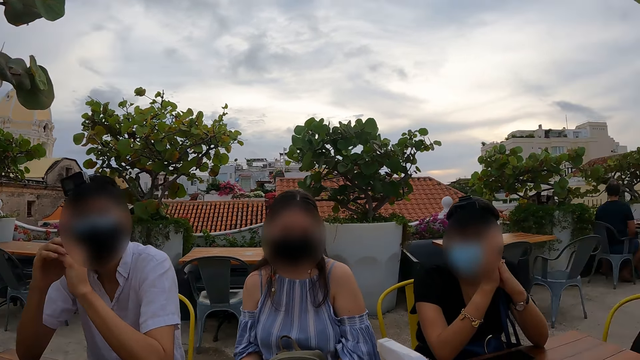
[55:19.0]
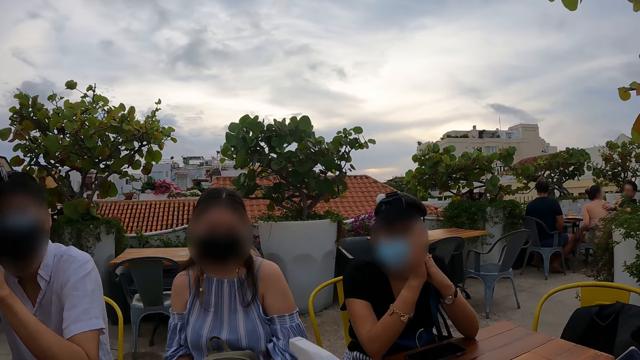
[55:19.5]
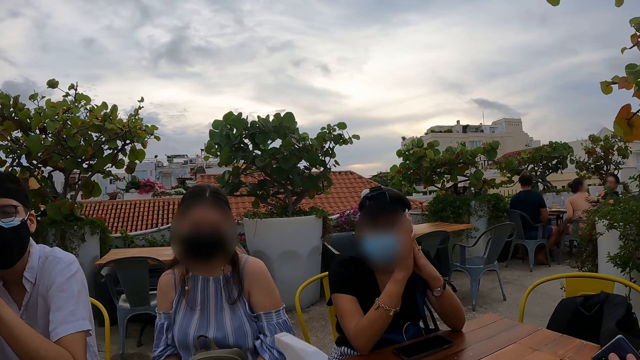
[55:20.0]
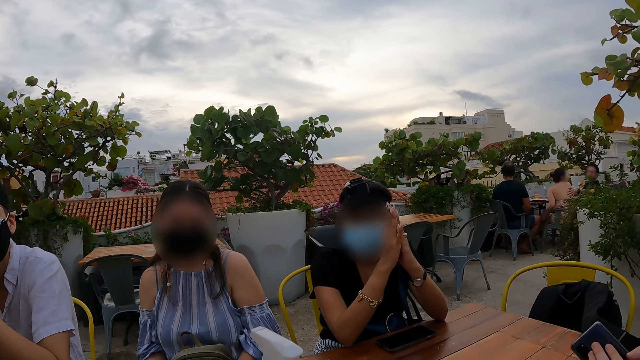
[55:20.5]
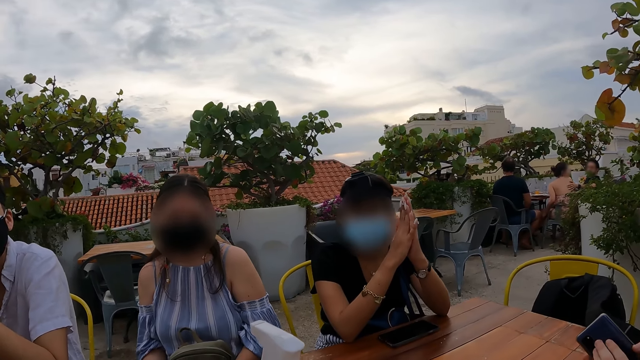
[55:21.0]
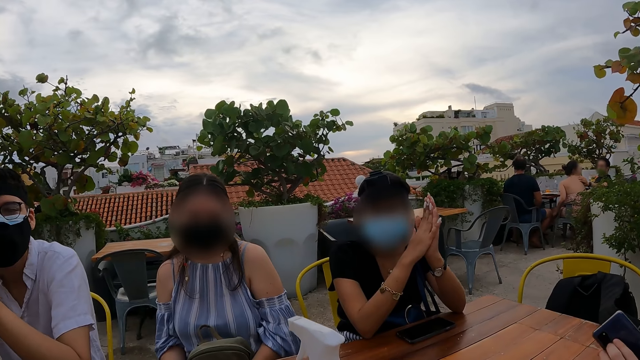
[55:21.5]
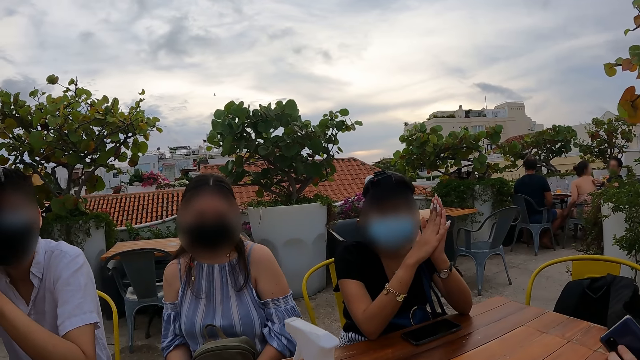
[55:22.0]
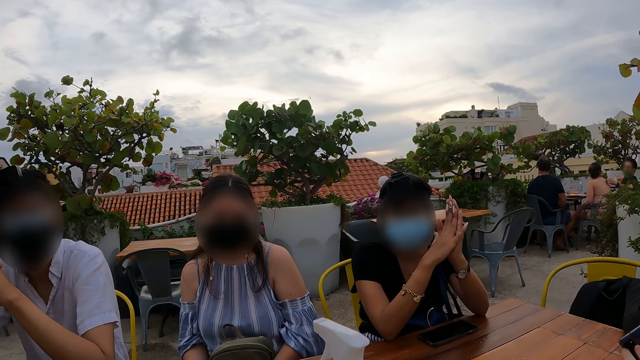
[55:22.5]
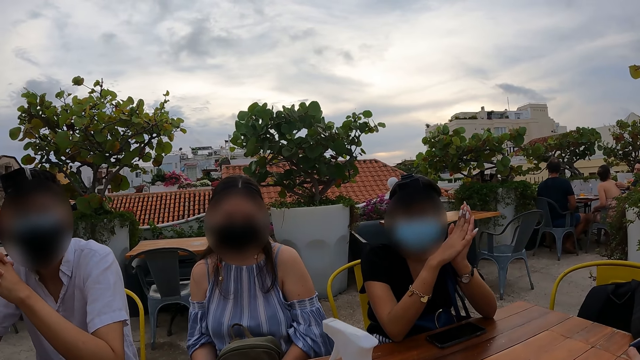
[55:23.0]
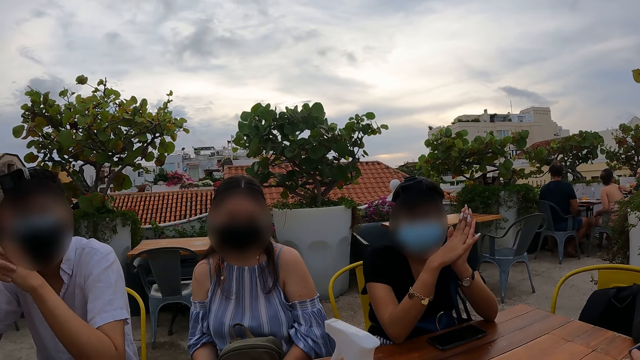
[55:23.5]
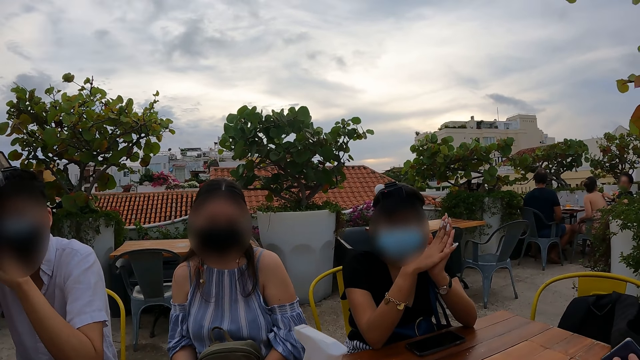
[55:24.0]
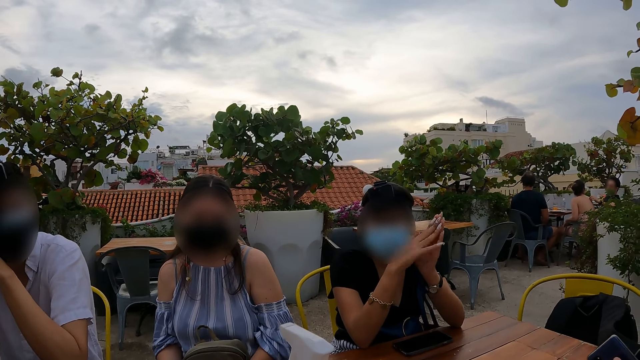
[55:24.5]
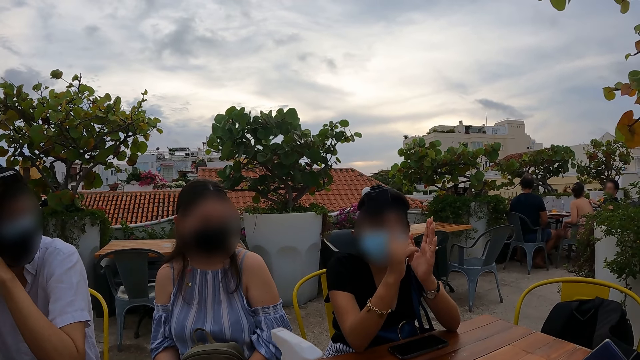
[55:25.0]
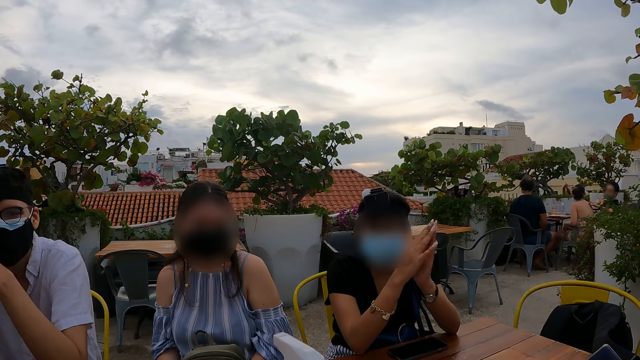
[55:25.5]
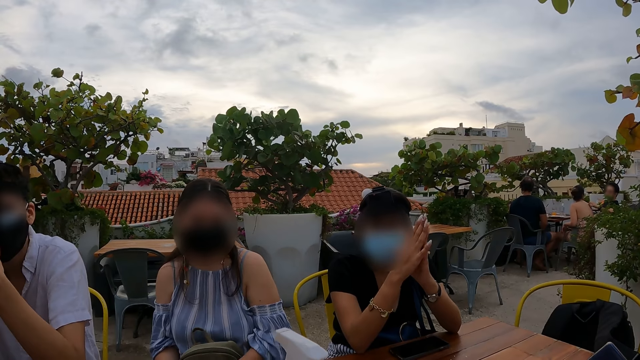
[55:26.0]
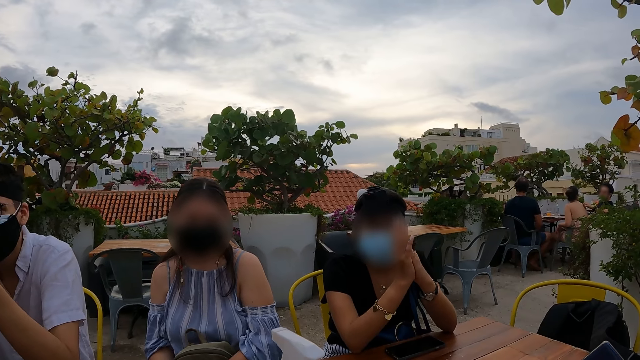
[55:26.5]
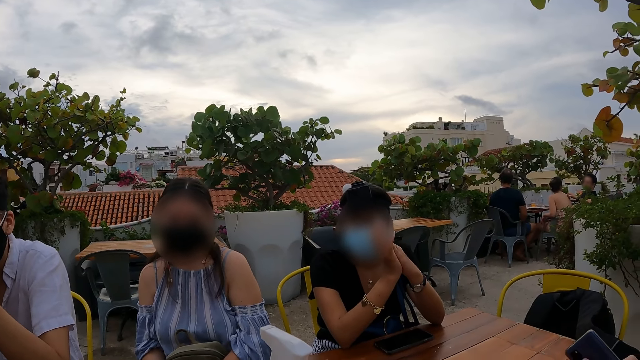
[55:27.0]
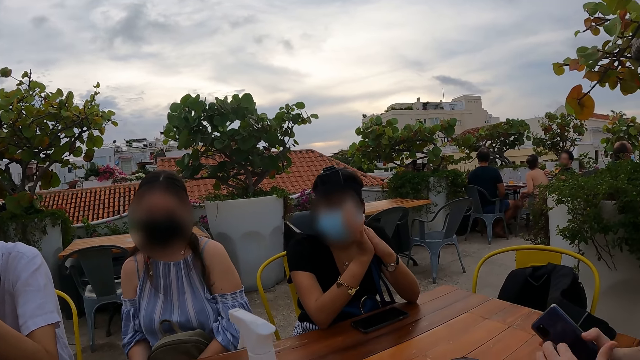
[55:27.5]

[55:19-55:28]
A woman uses gestures.

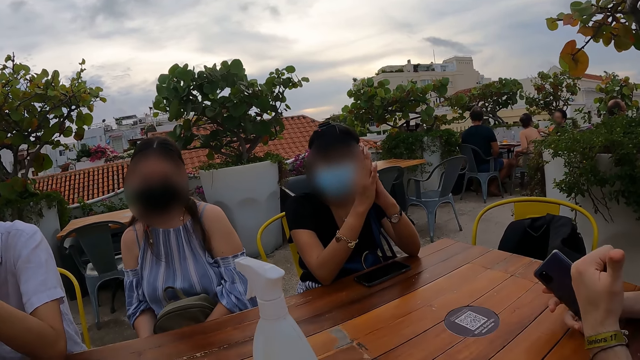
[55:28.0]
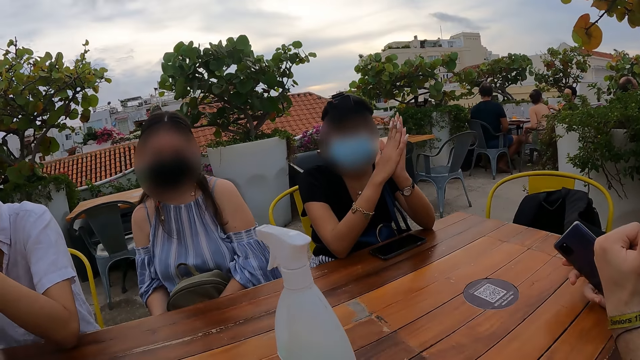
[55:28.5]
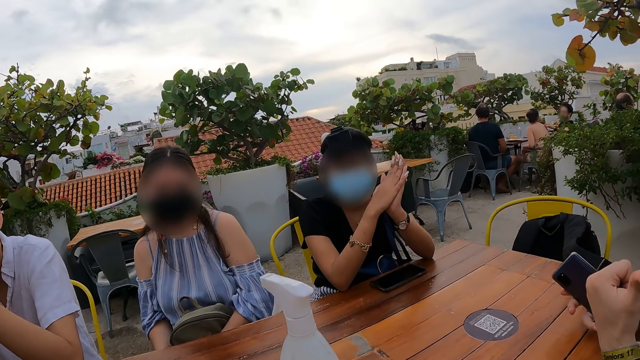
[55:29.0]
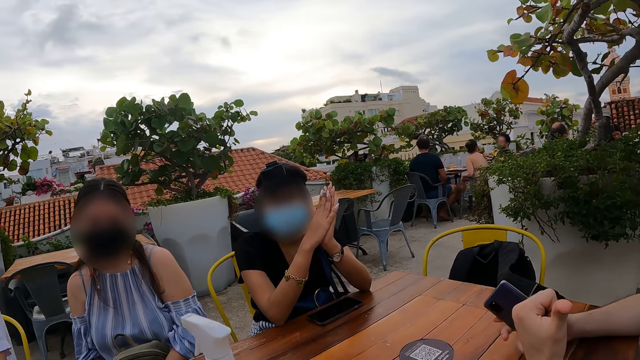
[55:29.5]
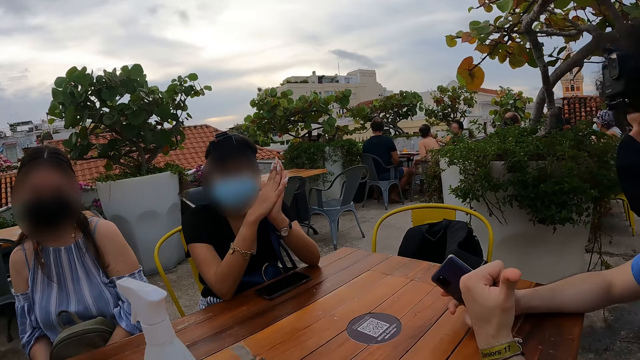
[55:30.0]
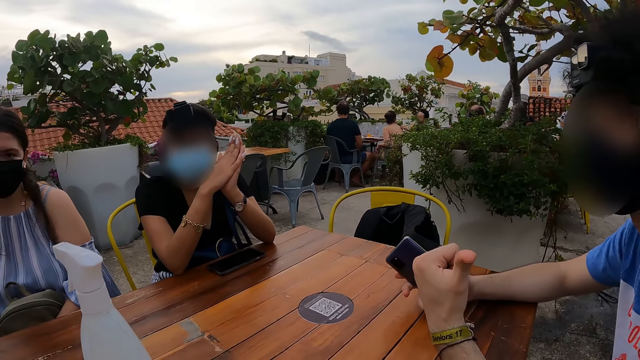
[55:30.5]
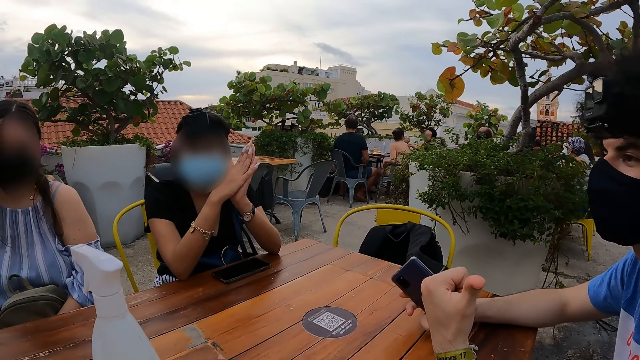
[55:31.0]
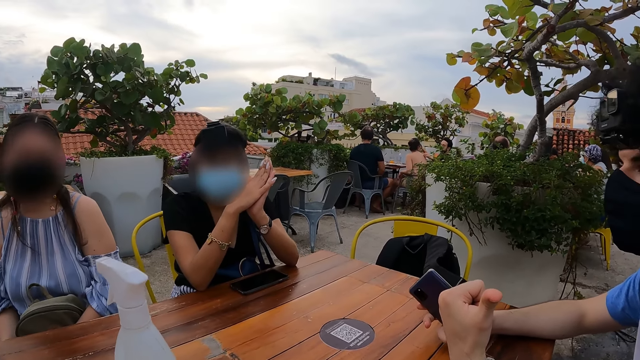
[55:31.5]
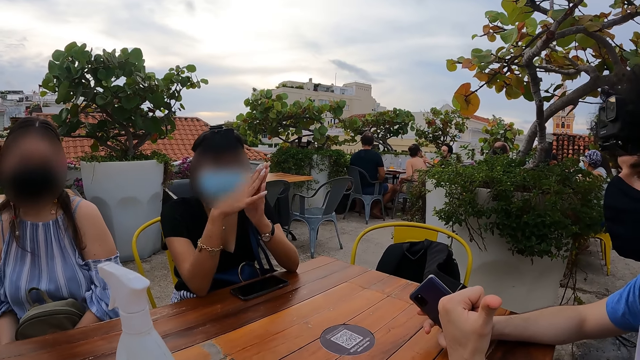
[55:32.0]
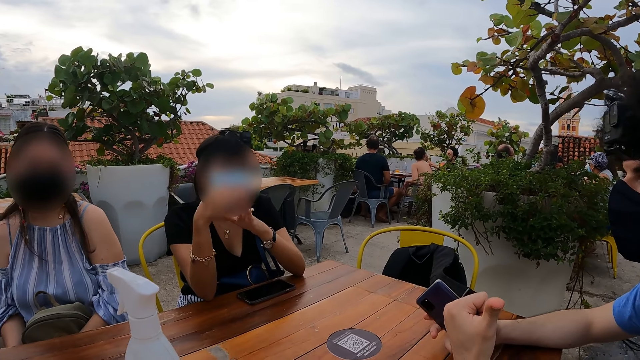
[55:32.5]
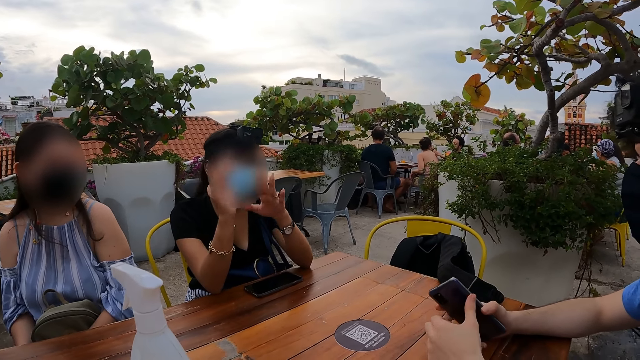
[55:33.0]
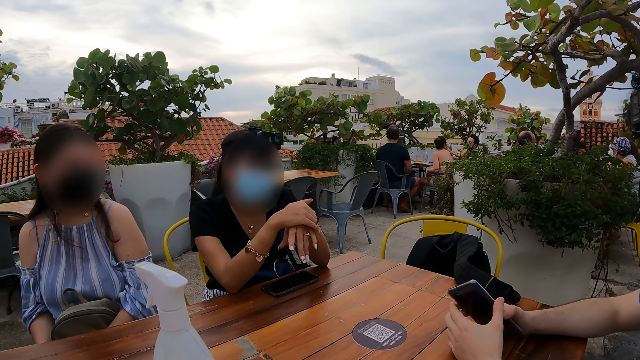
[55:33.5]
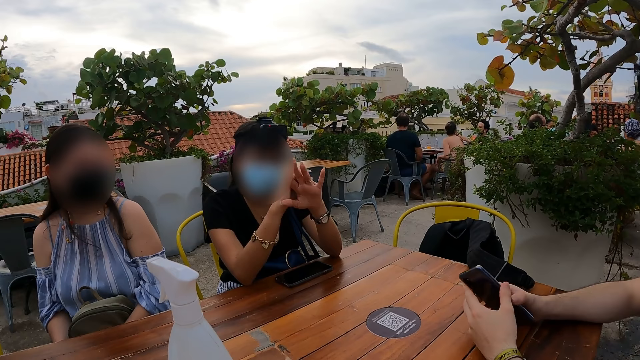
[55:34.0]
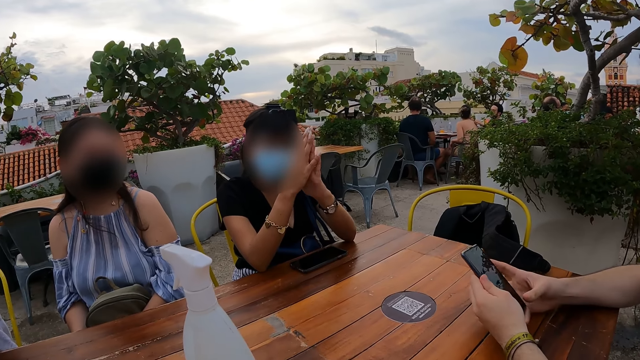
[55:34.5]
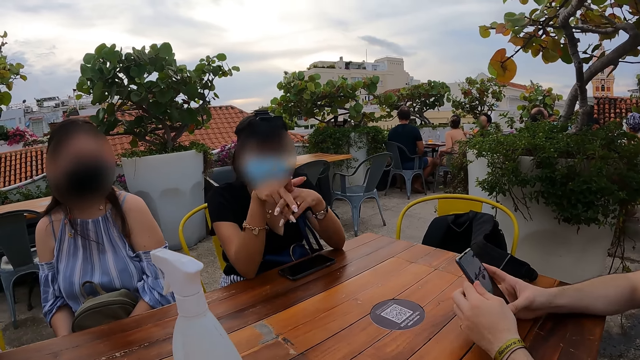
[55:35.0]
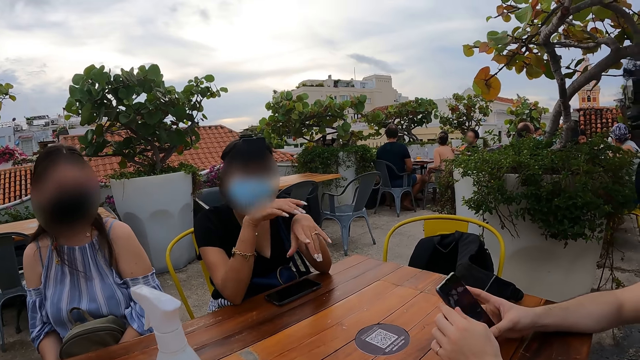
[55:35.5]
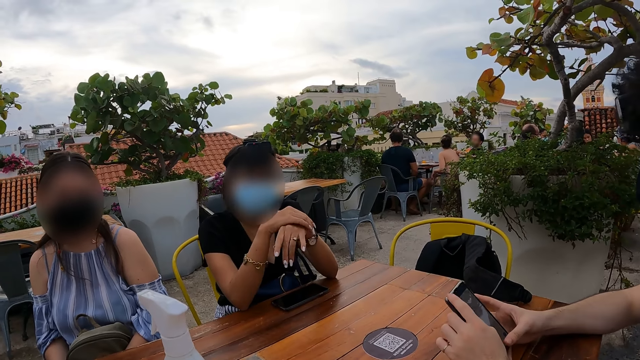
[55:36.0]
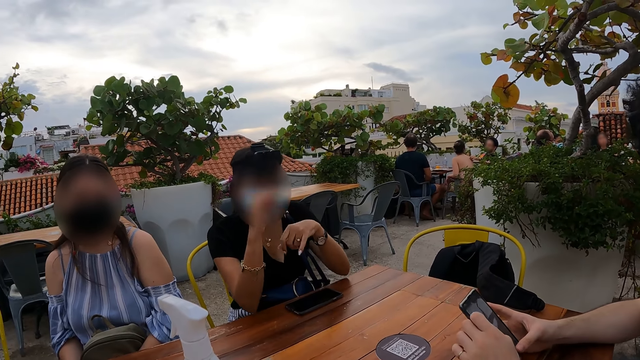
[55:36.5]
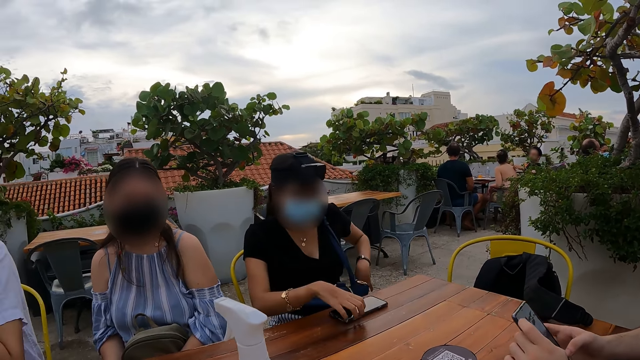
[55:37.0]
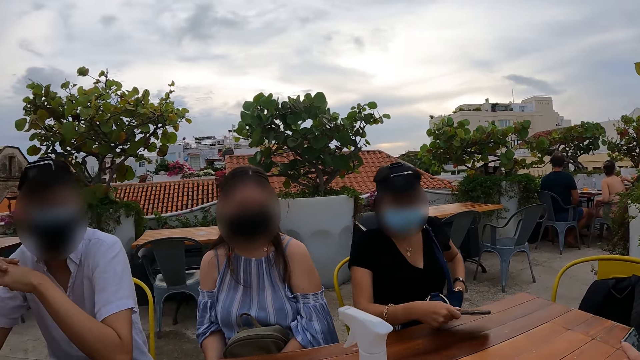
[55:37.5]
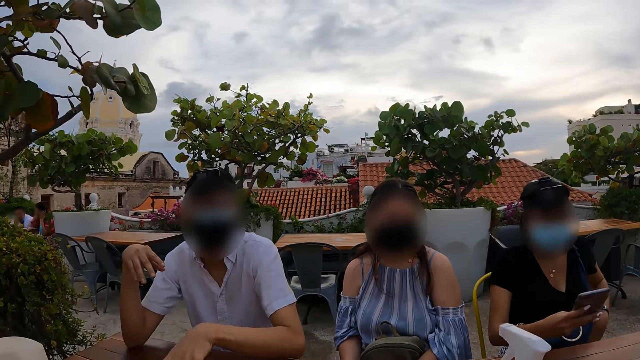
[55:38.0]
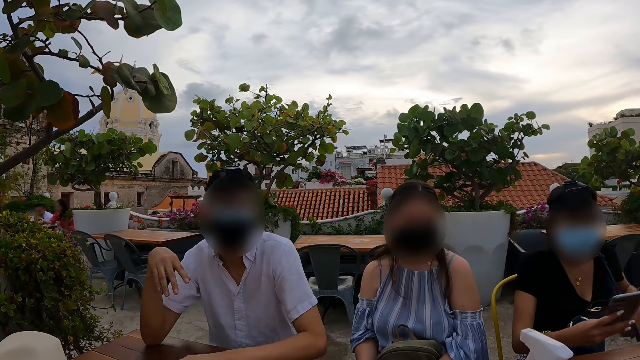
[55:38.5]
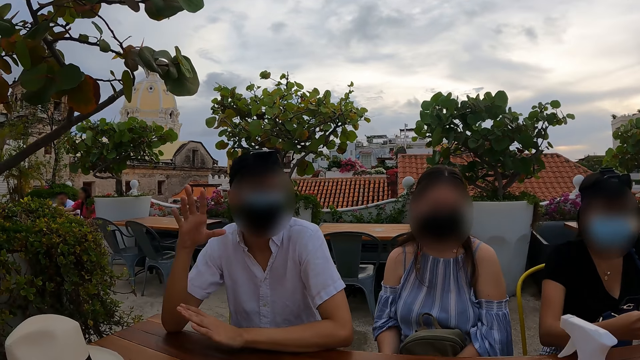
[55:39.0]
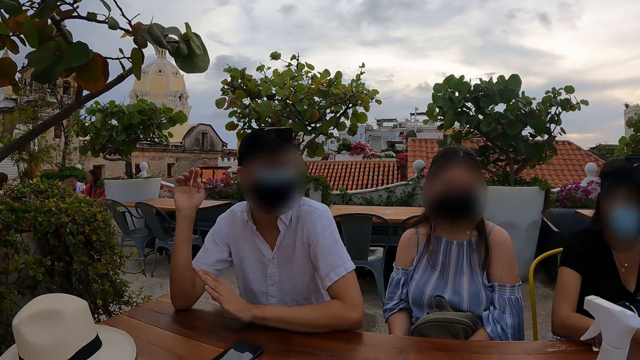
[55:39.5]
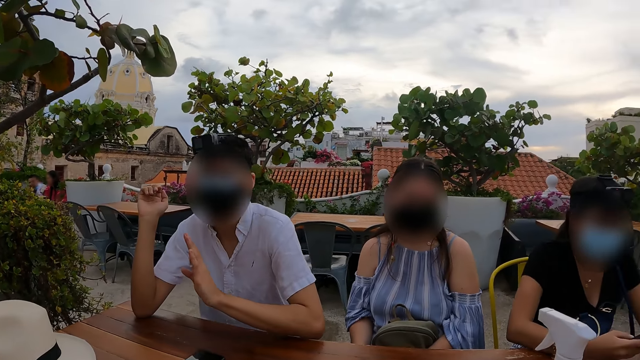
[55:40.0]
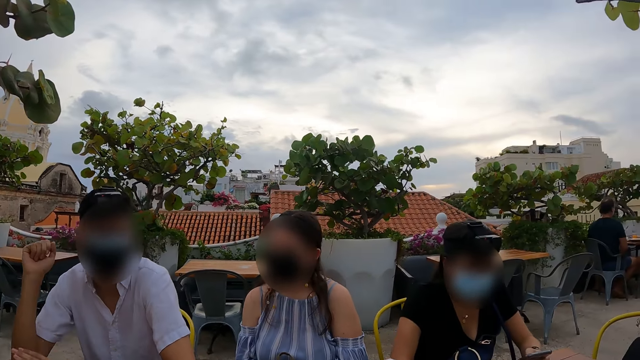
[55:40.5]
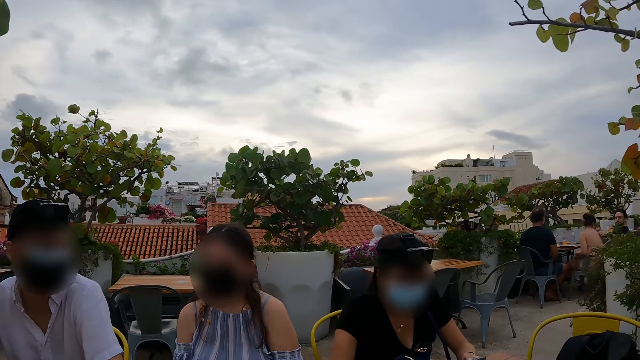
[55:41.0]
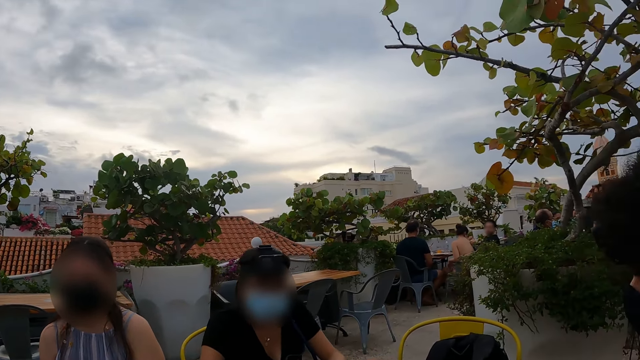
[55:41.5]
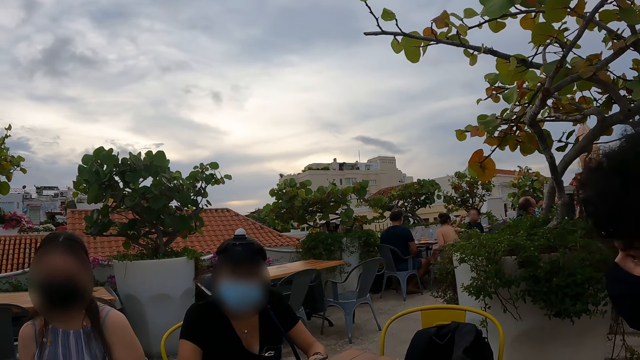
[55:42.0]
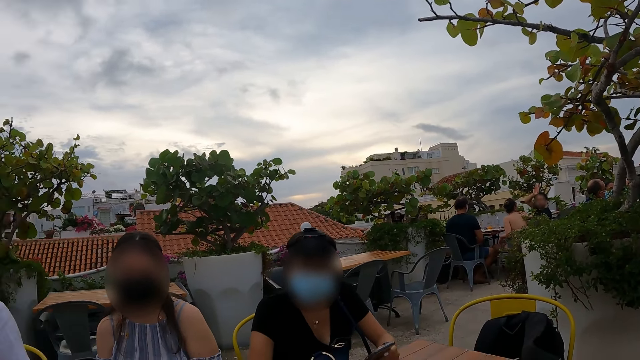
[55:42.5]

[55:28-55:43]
A man uses gestures. Another man points at the camera wearer. A woman uses gestures. The first man operates a phone. The woman picks up the phone. A third man uses gestures and interacts with the camera wearer. The woman operates the phone.
